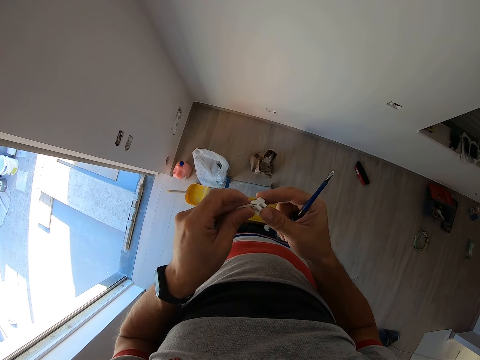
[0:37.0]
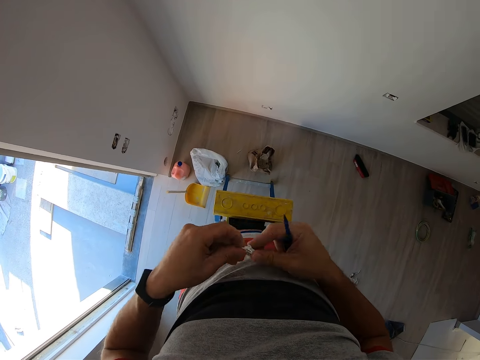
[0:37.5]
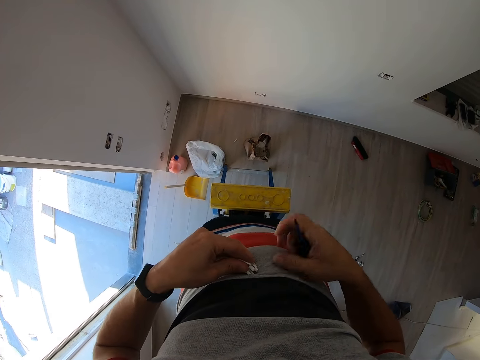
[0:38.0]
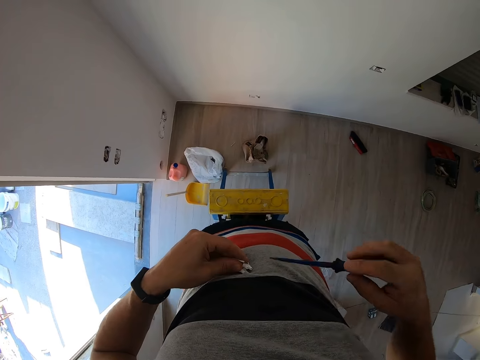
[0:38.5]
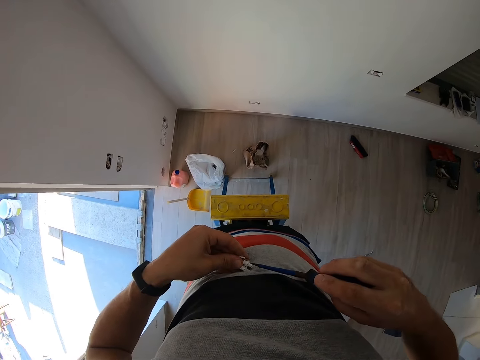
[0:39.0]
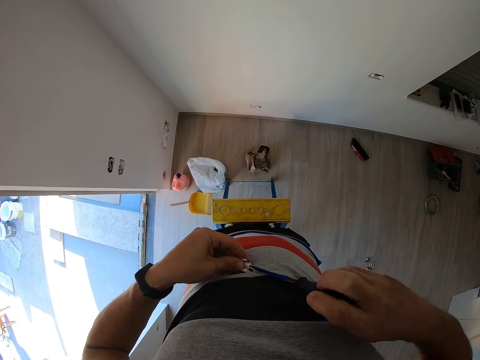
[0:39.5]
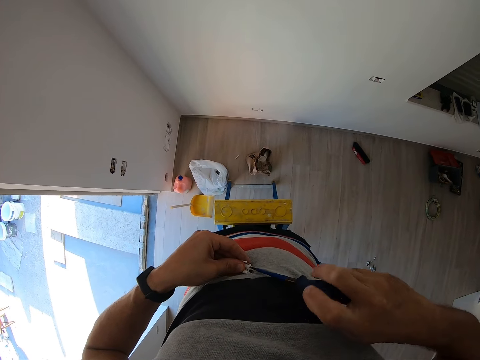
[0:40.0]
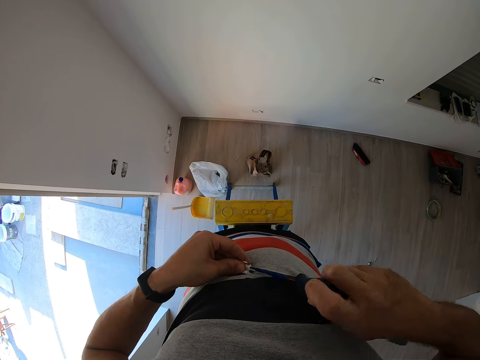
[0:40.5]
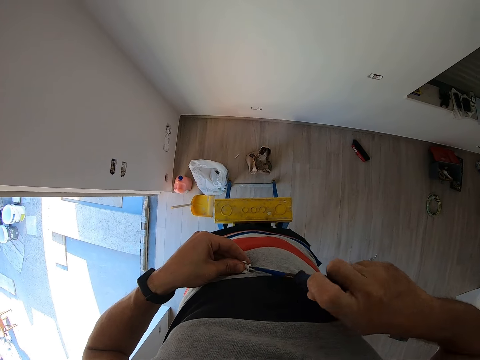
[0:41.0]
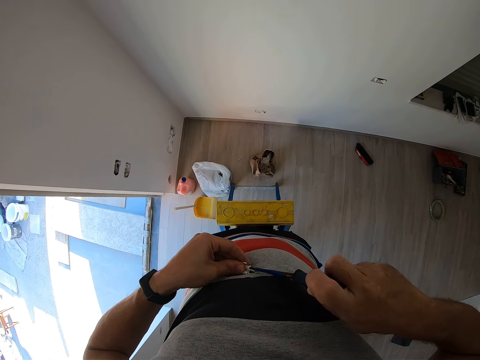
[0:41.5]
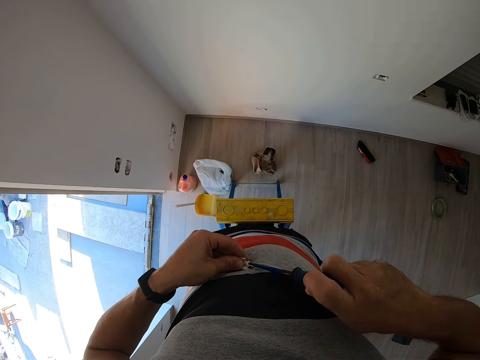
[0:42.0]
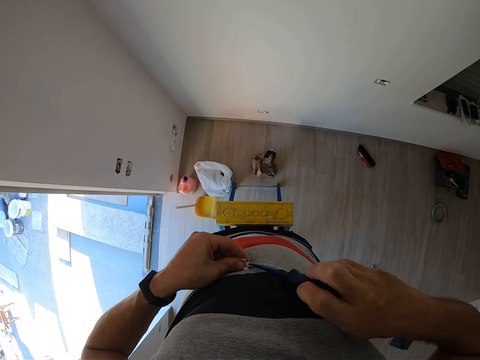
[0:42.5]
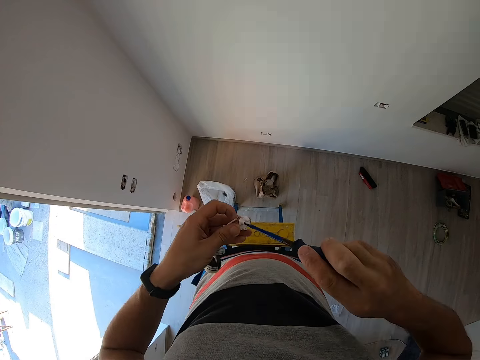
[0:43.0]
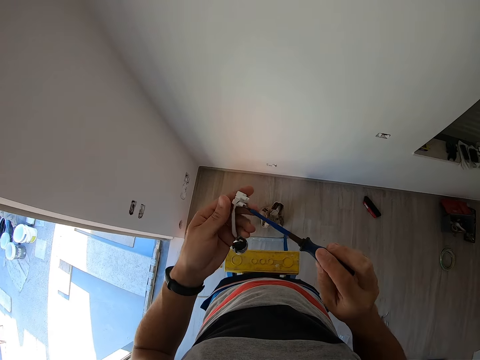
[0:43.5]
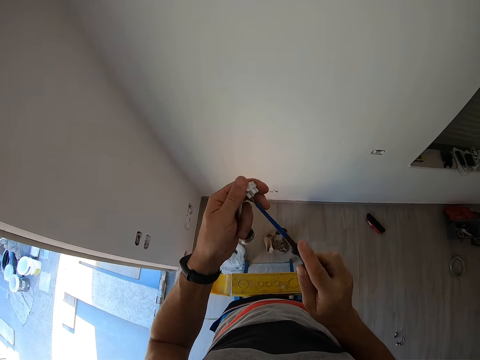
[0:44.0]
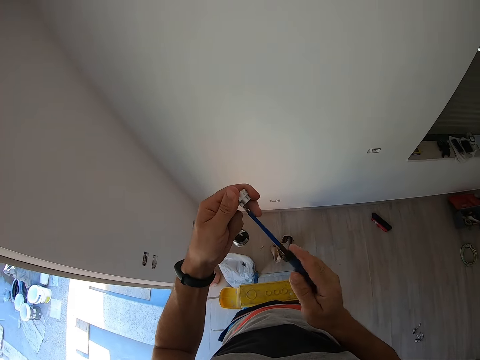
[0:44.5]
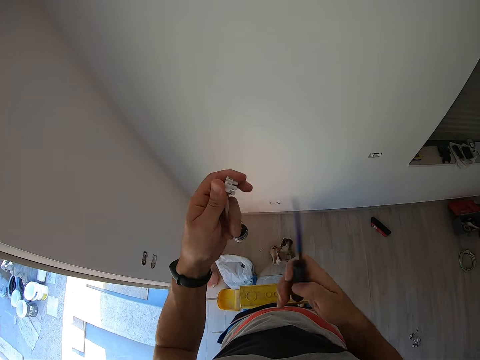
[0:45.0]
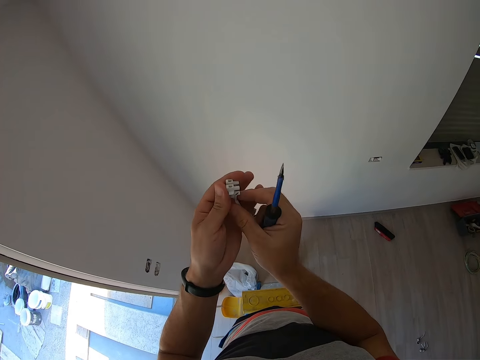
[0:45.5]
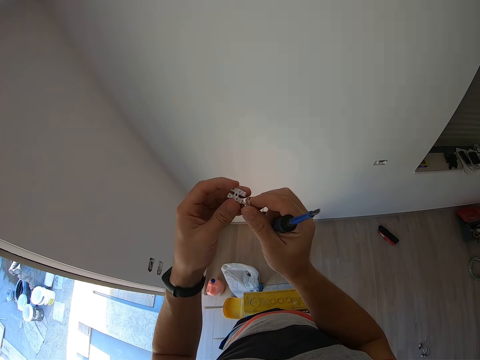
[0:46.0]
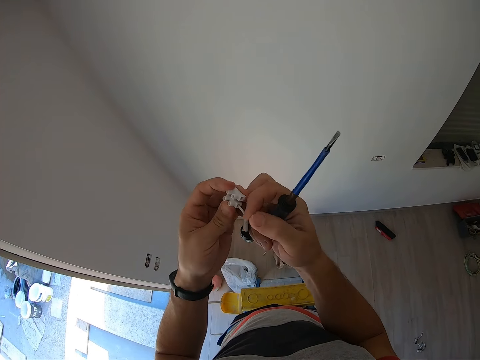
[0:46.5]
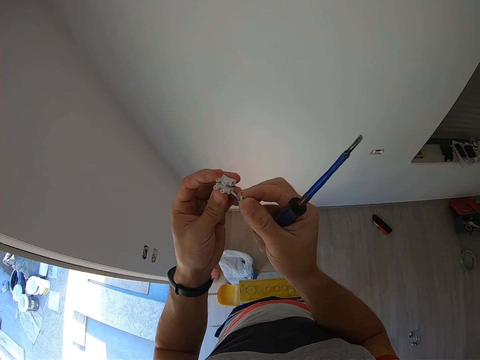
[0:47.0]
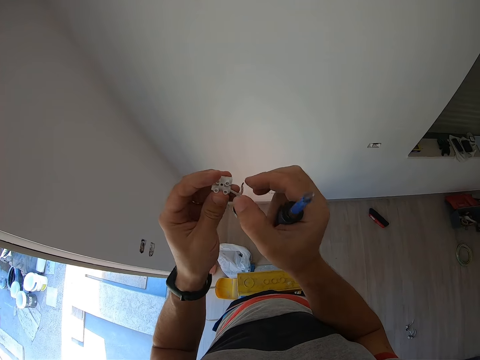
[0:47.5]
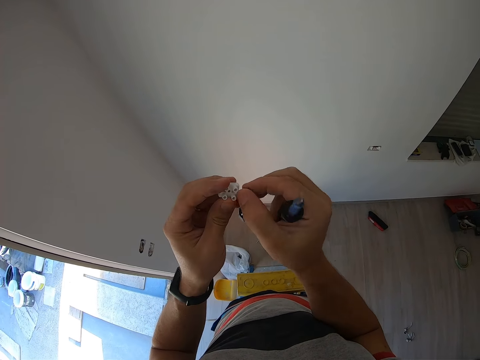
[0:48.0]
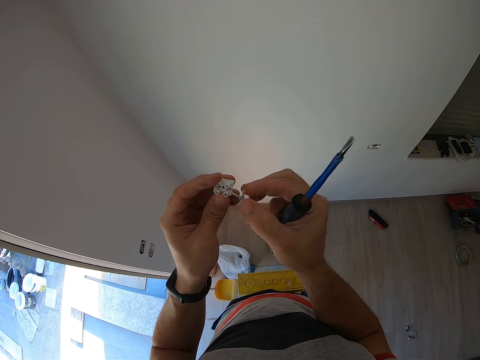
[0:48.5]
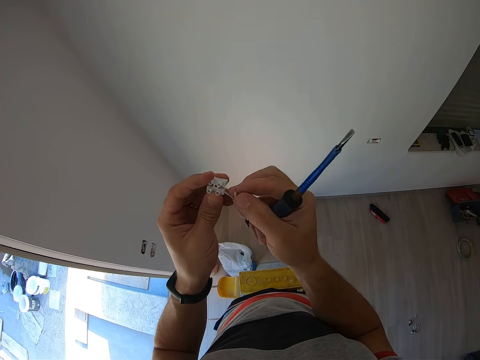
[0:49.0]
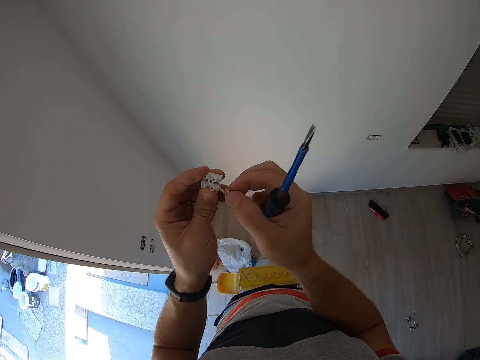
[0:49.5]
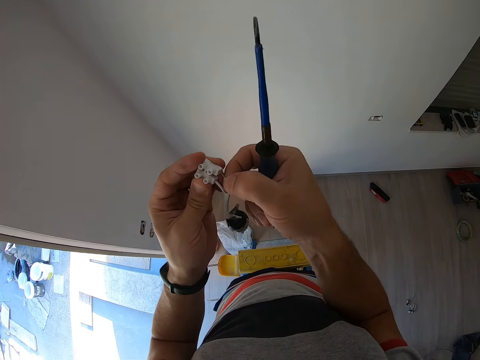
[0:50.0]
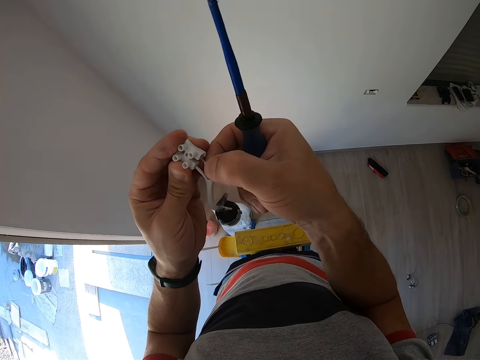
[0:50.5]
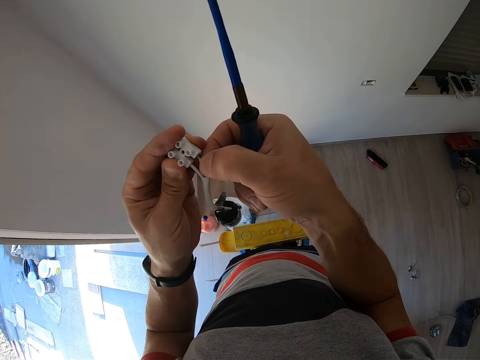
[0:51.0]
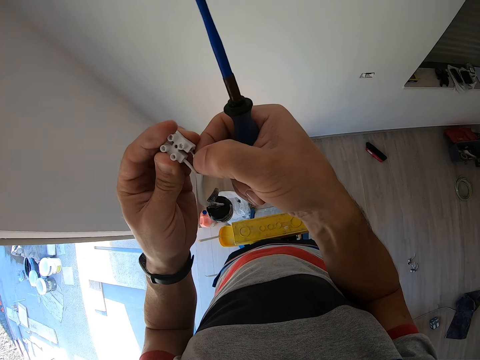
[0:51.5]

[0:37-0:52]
The camera wearer tightens the wire in the connector with the screwdriver. They fix the wire in the connector. They put the wire through the plastic.

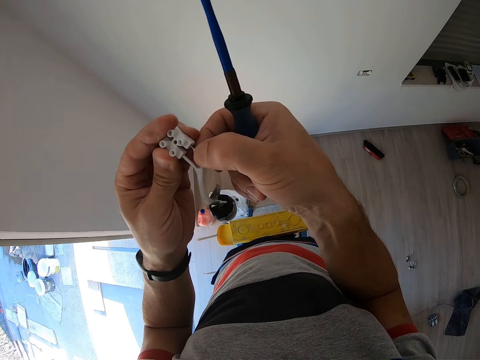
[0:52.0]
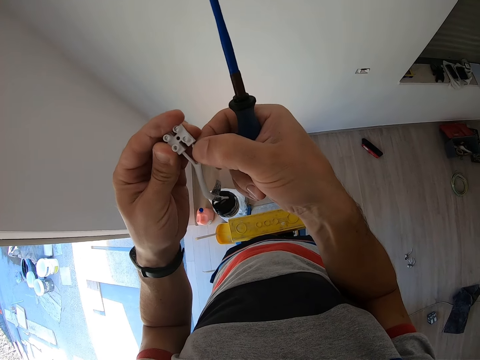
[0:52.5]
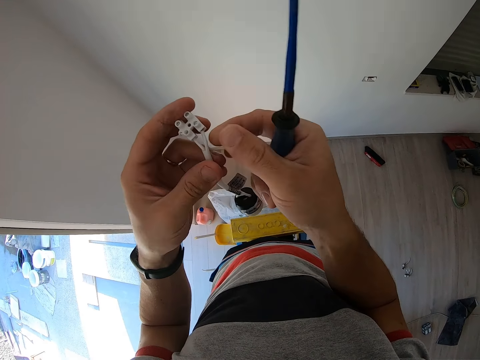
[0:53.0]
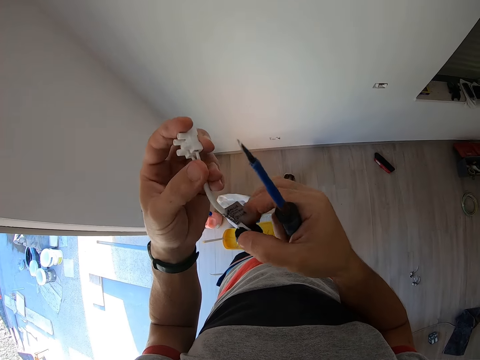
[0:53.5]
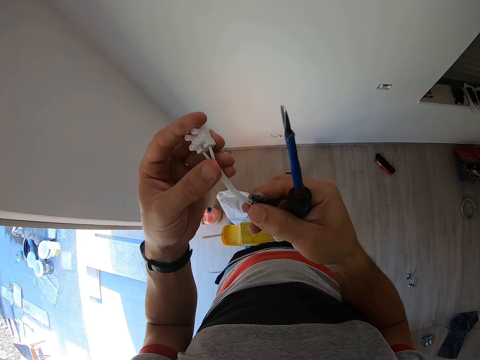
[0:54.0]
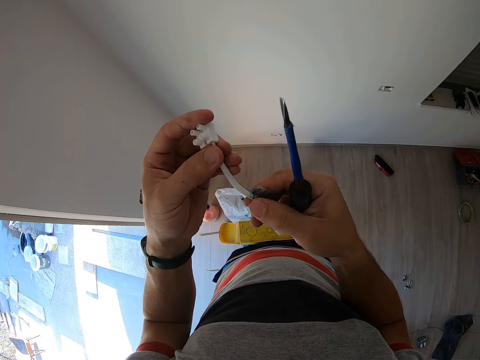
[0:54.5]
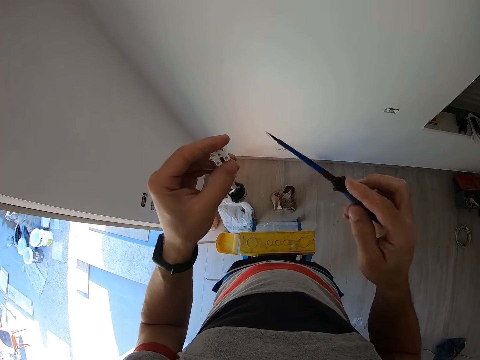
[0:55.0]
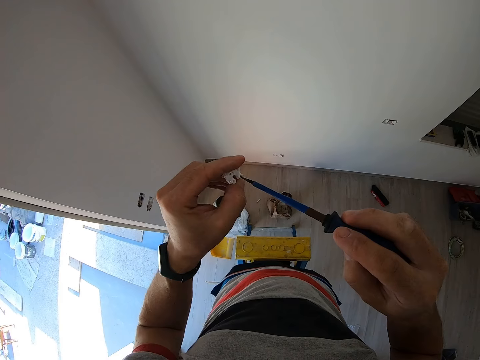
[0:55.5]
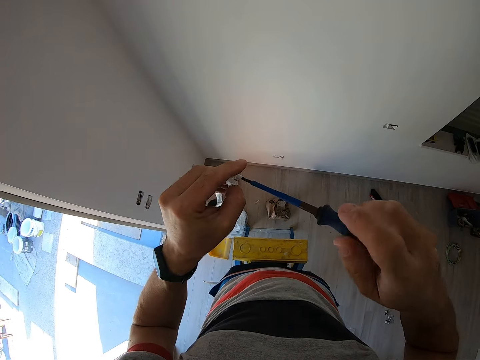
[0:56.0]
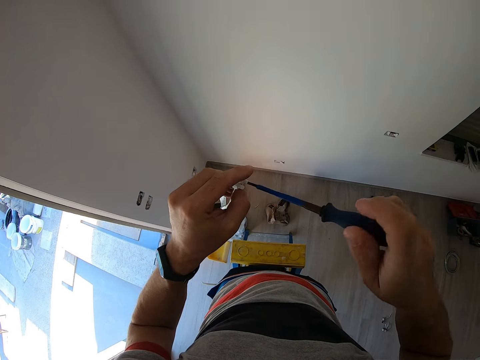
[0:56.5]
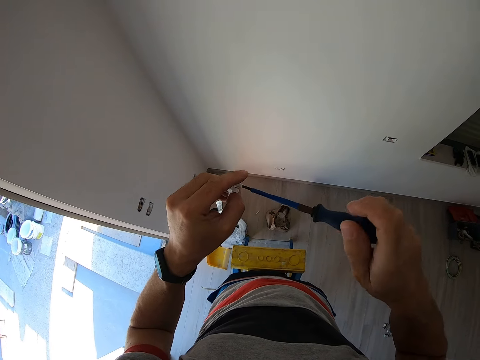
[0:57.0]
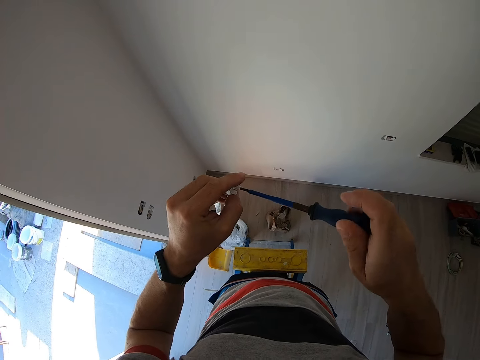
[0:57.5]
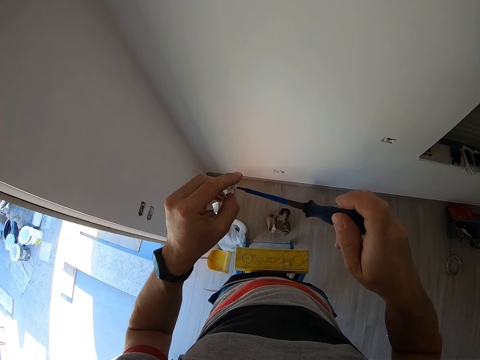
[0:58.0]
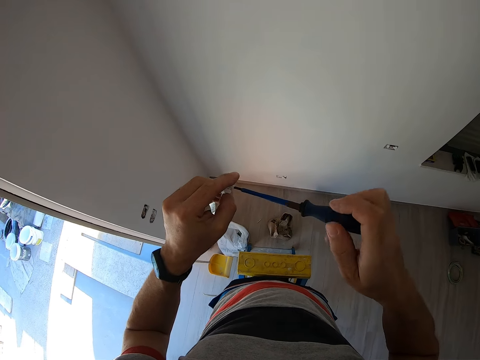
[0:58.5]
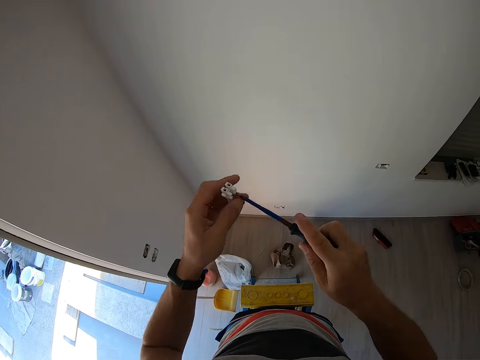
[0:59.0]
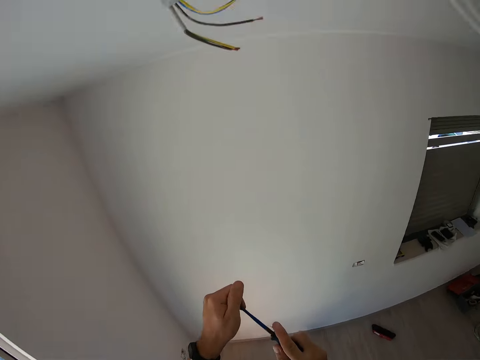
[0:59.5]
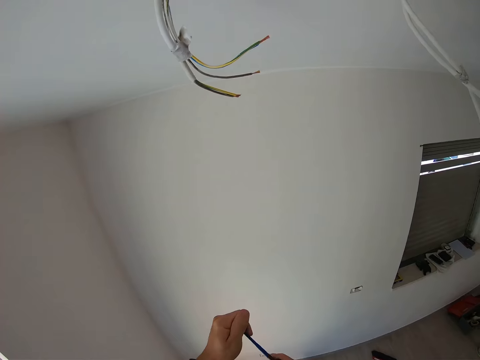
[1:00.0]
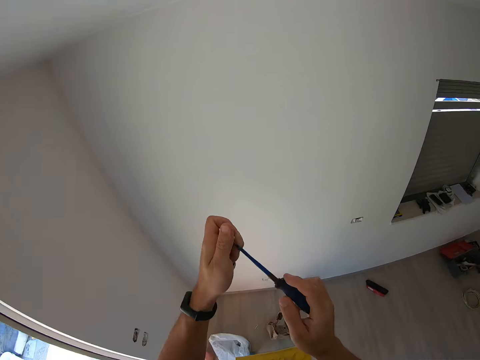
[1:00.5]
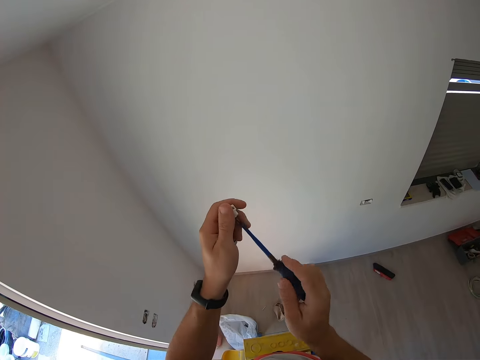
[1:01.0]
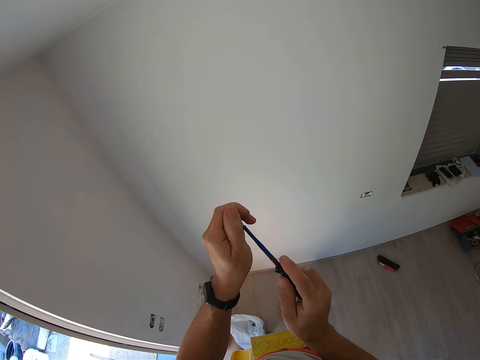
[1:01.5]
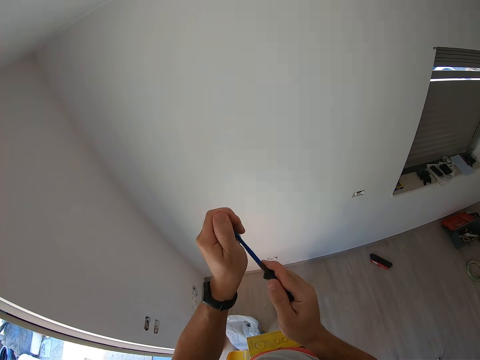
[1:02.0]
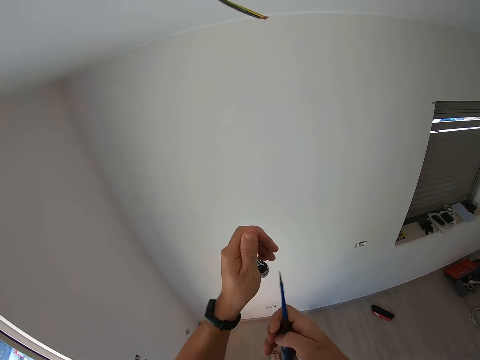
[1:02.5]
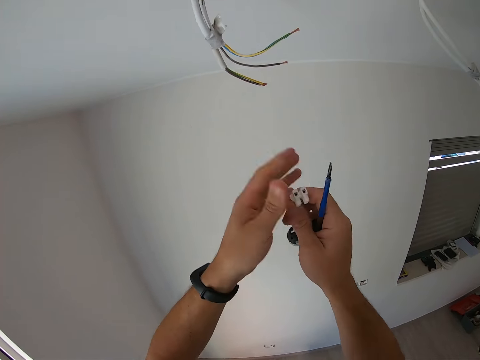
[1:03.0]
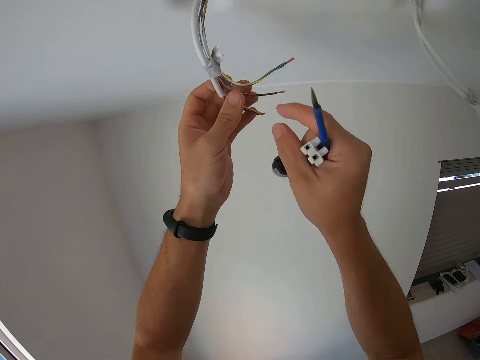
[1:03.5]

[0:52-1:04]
The camera wearer tightens the wire in the connector with the screwdriver. They hold the wire on the roof.
